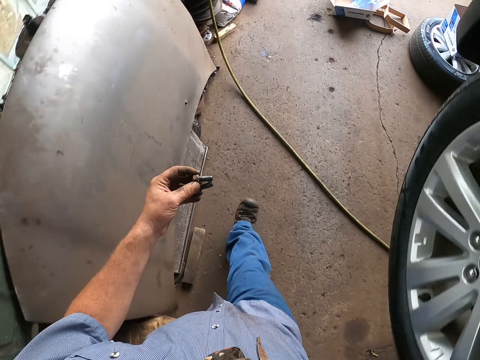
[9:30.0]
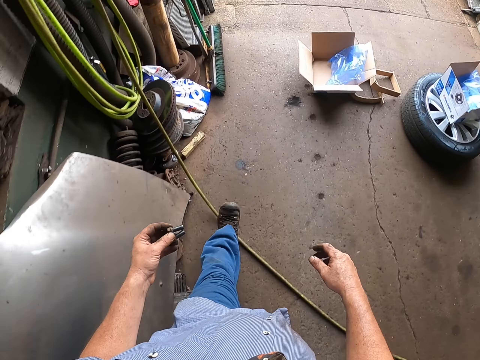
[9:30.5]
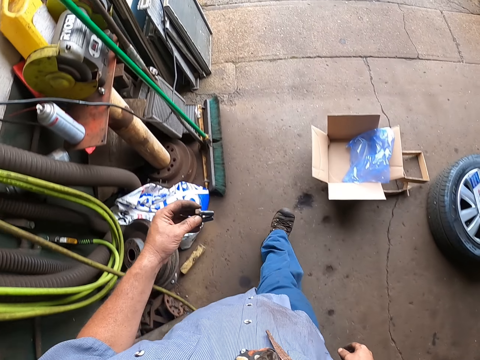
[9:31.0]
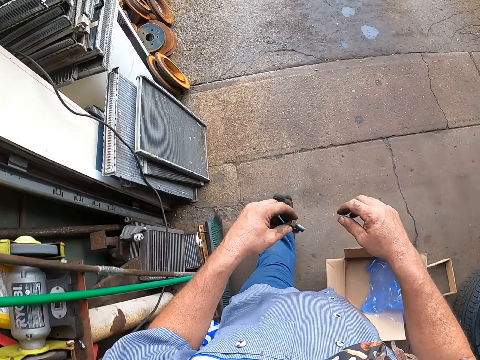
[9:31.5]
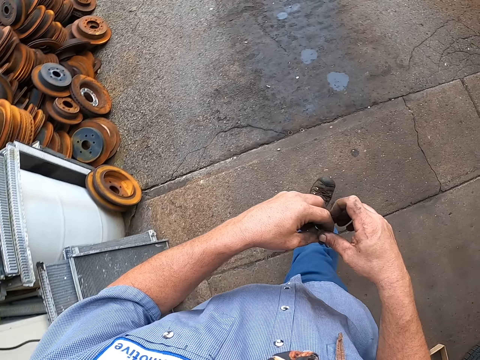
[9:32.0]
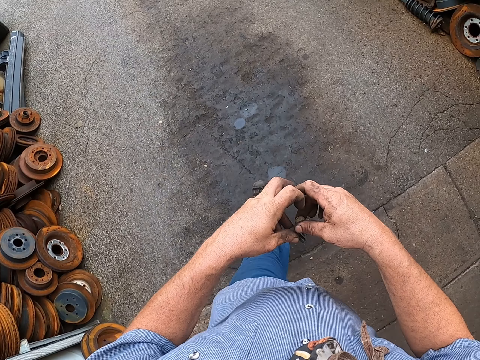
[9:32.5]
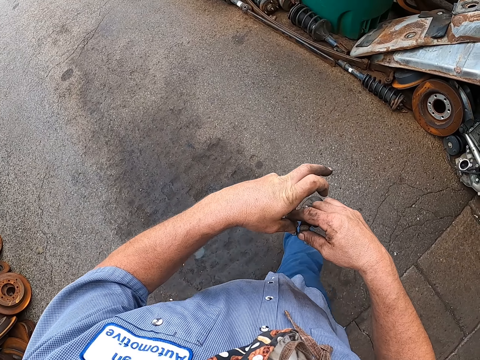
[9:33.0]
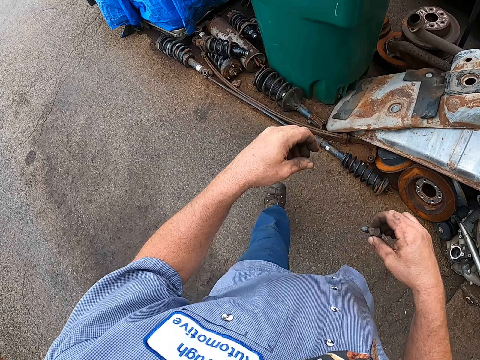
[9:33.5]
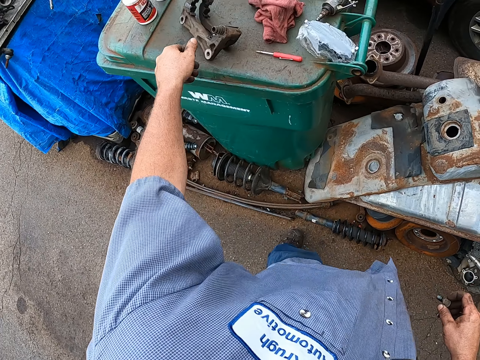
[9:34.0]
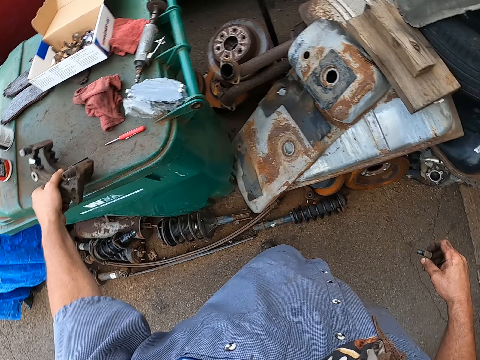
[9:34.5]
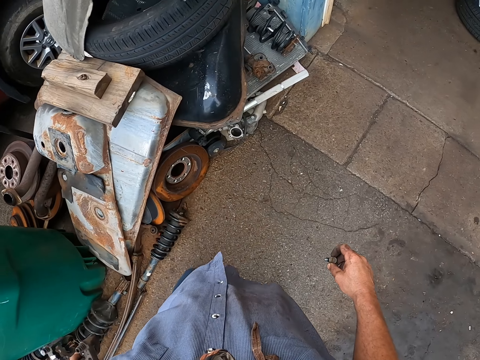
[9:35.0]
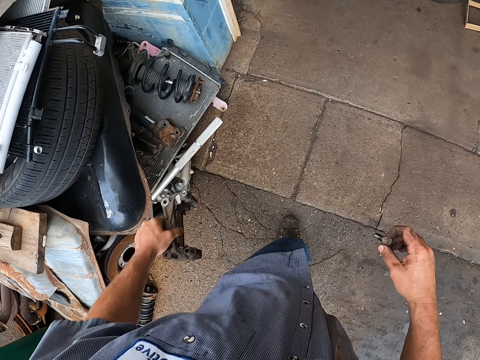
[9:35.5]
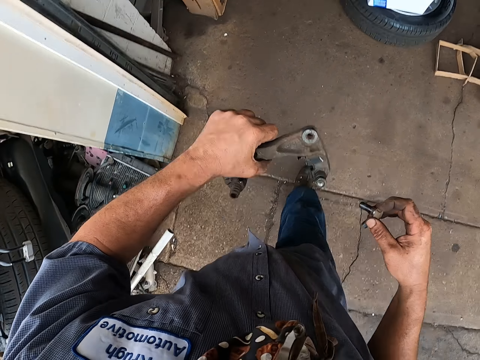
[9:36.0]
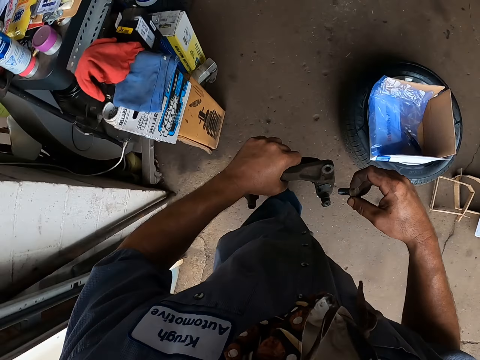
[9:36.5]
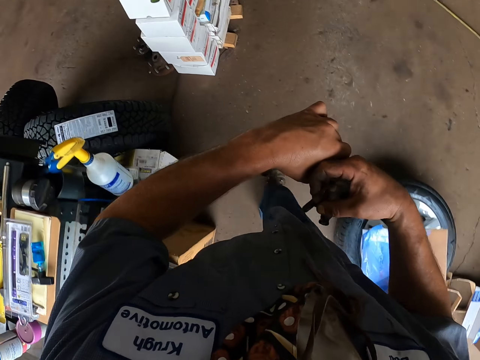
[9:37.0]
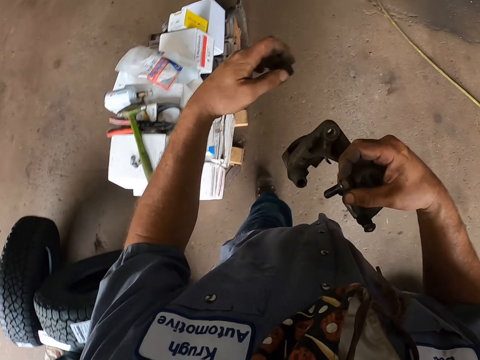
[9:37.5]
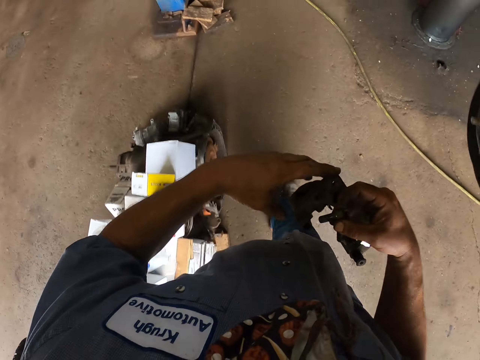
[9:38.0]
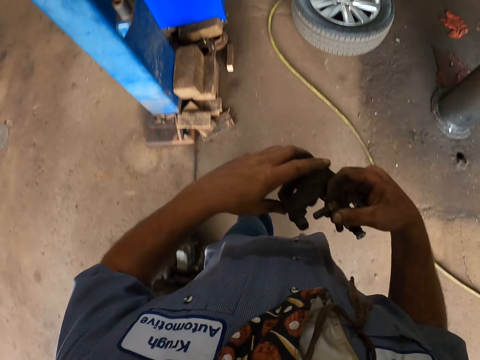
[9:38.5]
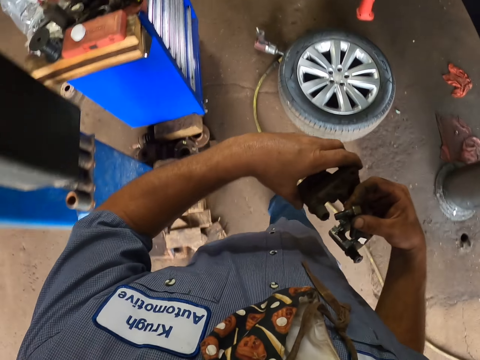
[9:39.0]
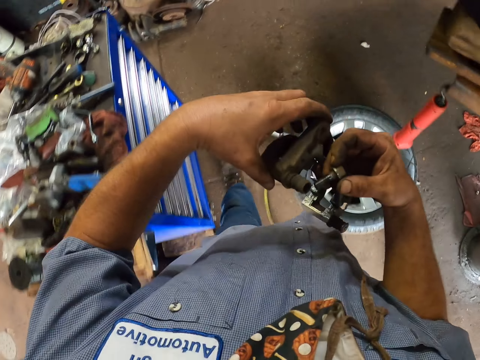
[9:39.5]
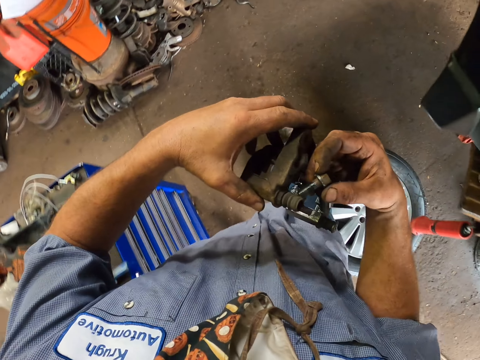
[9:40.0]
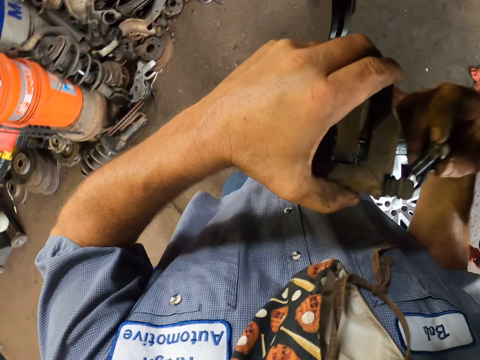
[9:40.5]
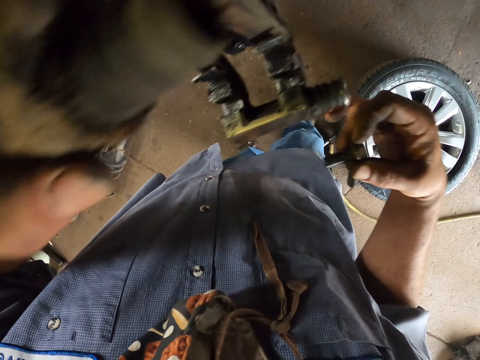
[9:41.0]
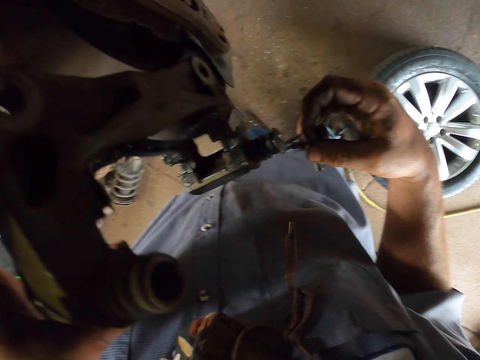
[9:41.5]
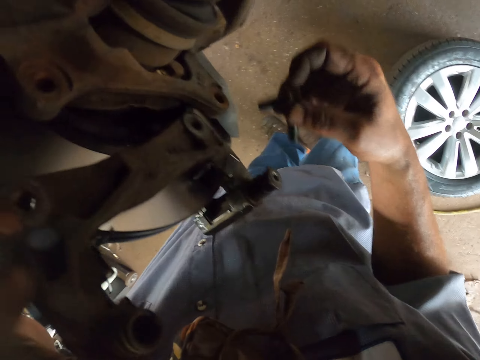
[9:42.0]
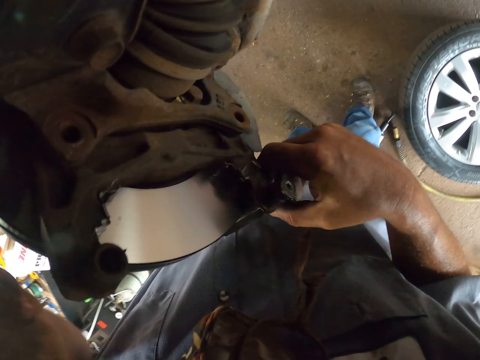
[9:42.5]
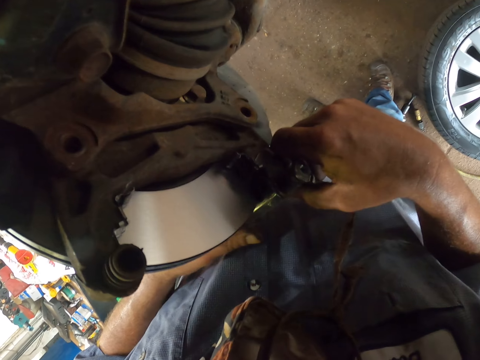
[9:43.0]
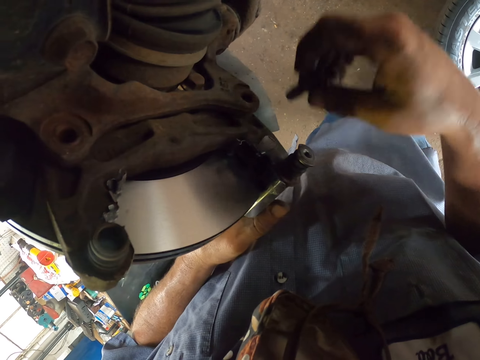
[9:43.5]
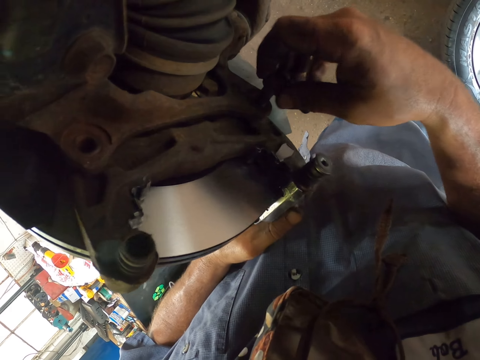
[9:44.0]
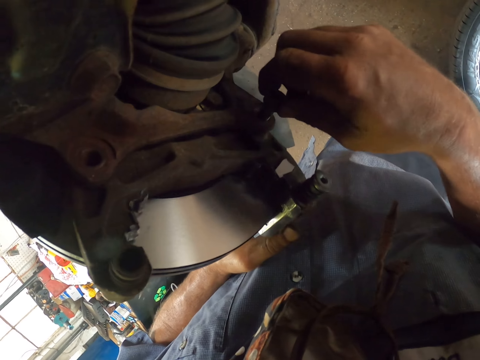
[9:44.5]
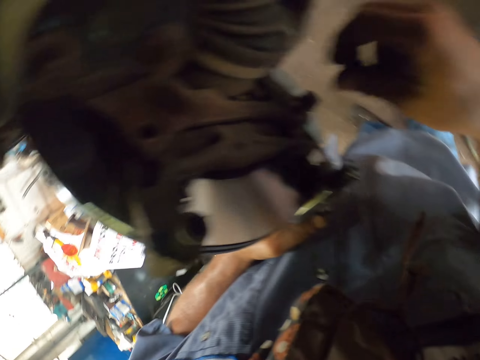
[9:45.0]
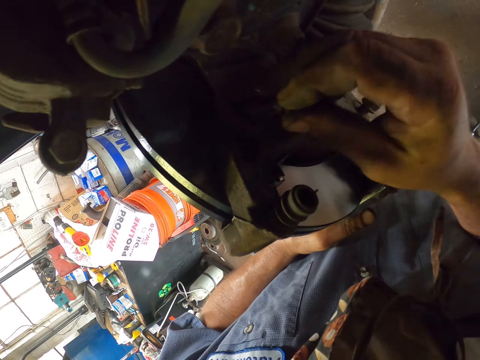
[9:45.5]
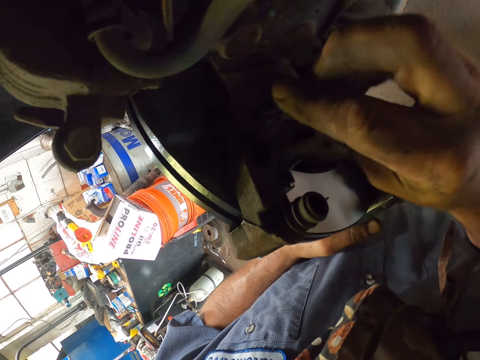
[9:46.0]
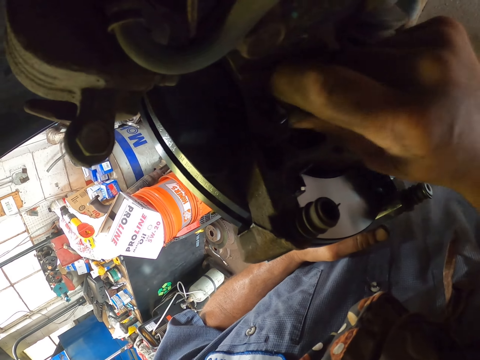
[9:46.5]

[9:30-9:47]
The camera wearer picks up a carburetor. They walk in the garage. They hold something. They place the carburetor on the engine. They join something. They place the screw in the carburetor. They join bolts on something.

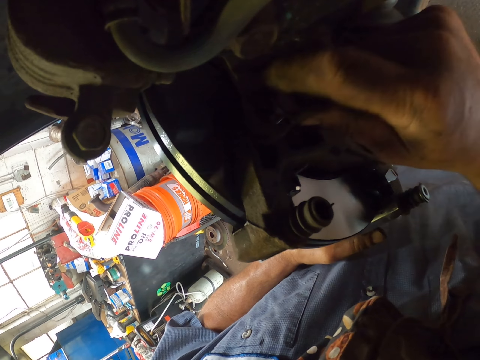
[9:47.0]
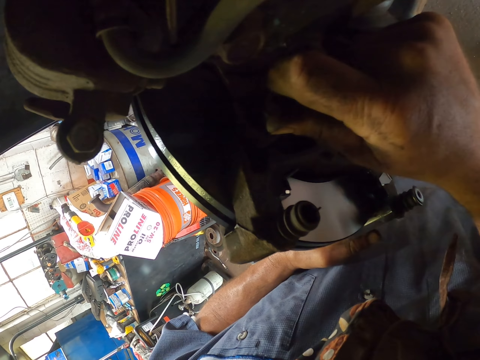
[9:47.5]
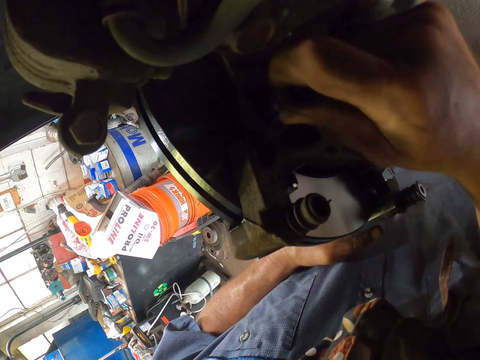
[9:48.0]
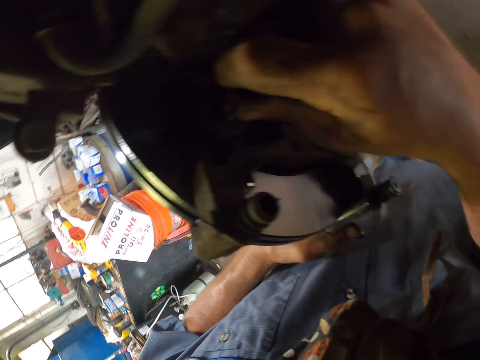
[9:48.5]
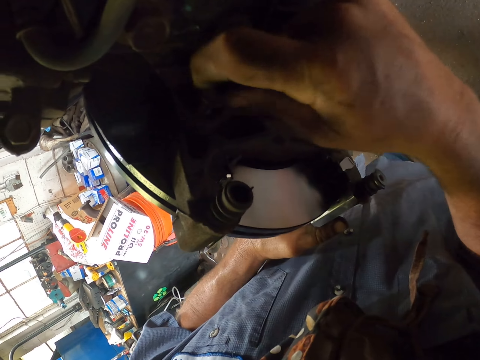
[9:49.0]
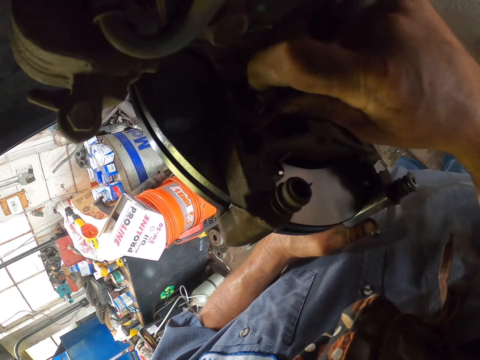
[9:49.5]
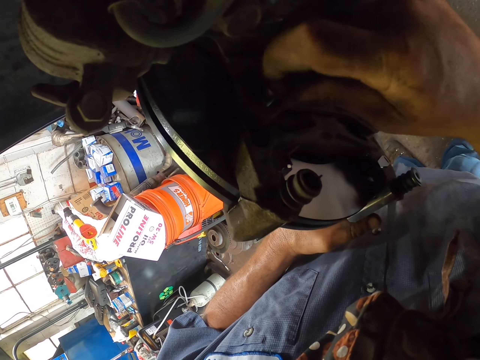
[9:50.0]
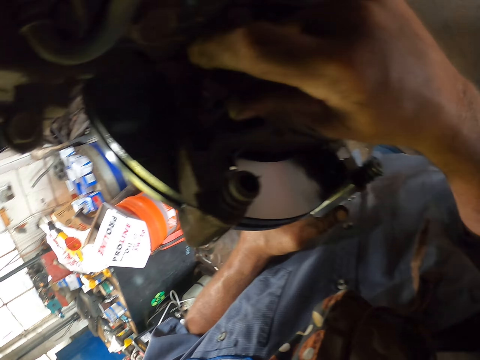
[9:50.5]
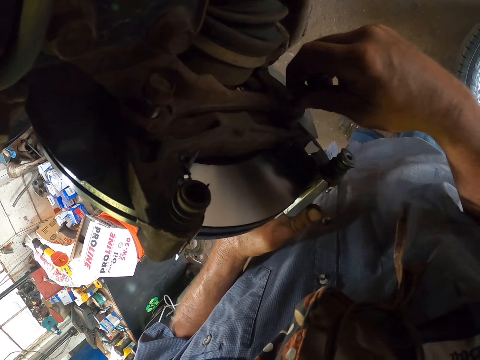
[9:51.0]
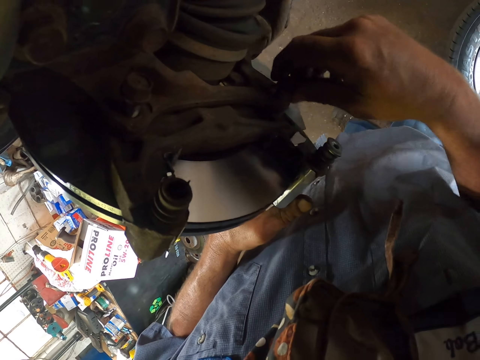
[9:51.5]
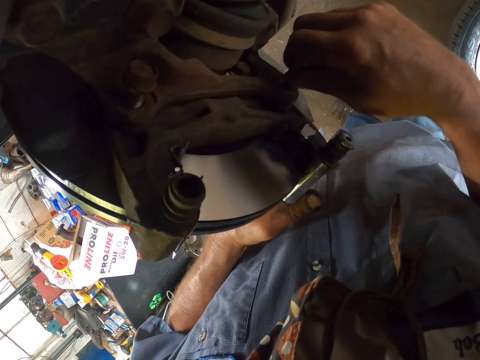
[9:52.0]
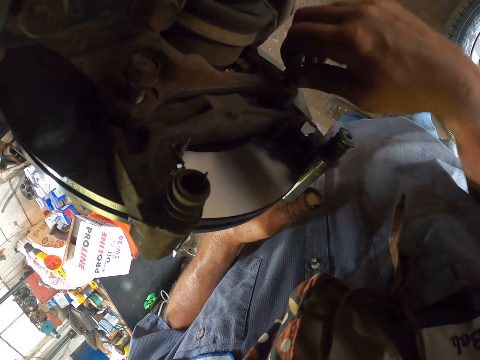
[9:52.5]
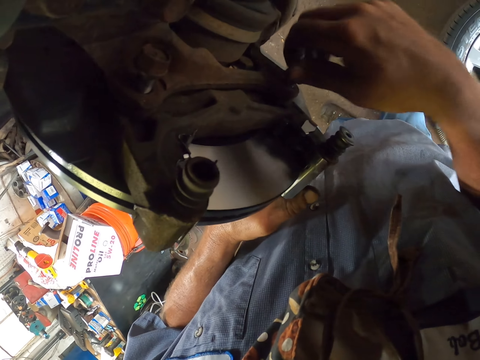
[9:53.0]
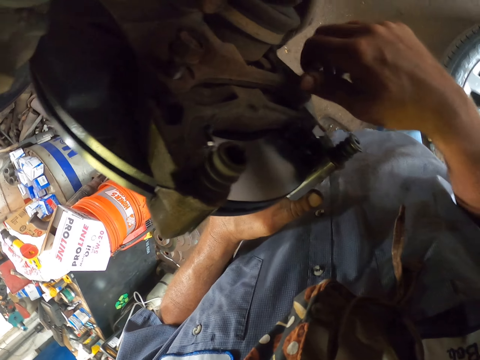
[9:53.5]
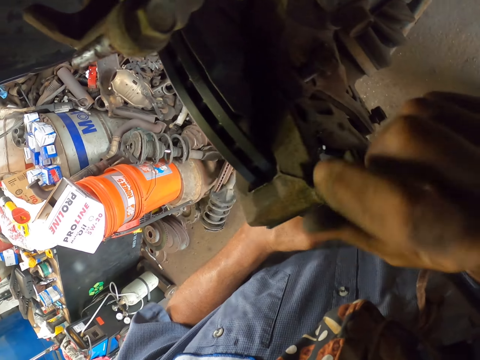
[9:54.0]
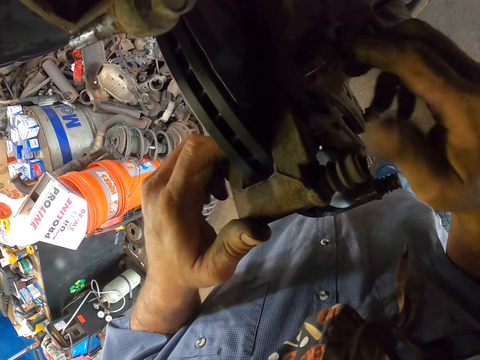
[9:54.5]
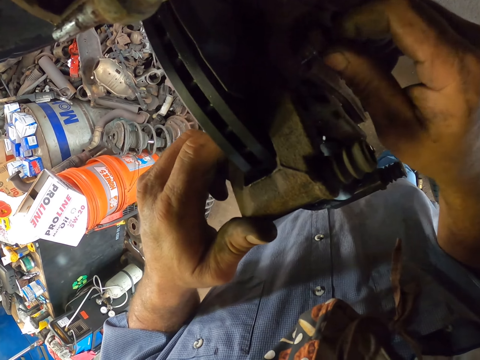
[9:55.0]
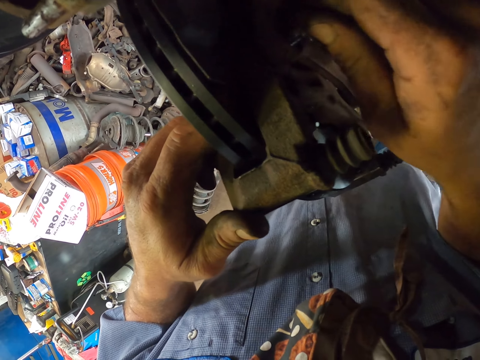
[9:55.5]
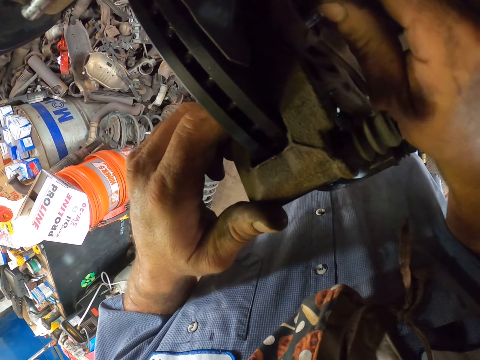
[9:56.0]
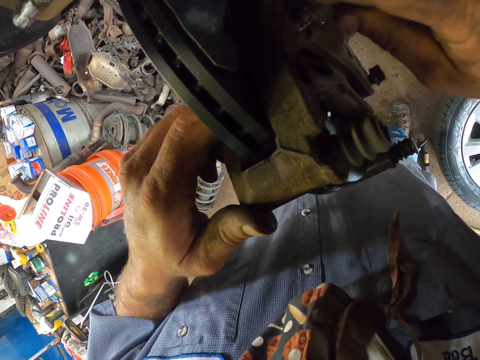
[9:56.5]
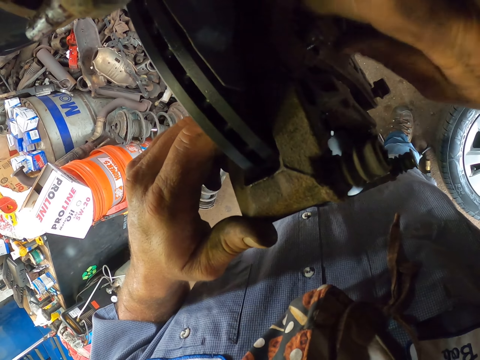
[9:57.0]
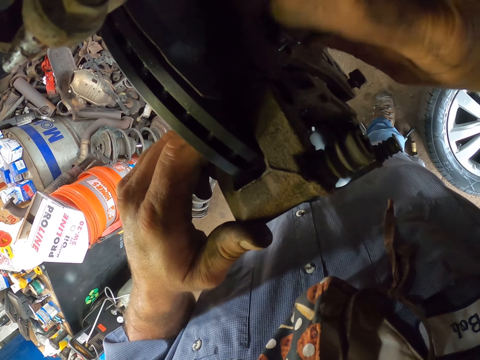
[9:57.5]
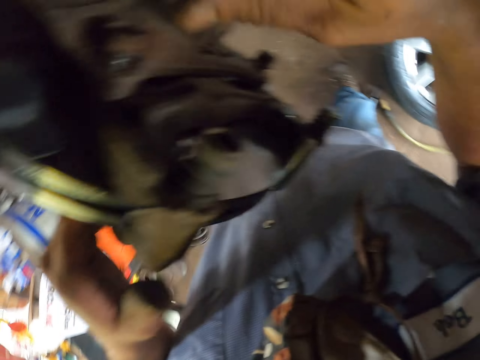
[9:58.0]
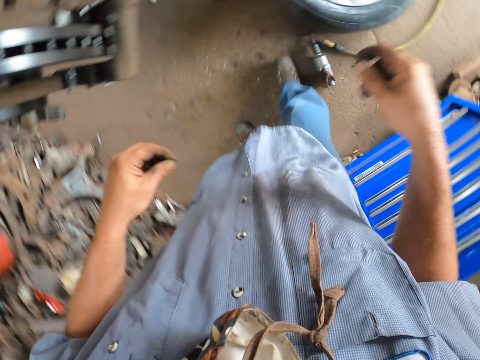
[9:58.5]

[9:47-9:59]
The camera wearer tightens bolts on something.
